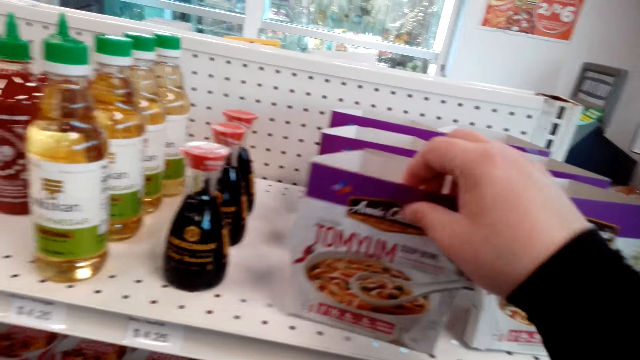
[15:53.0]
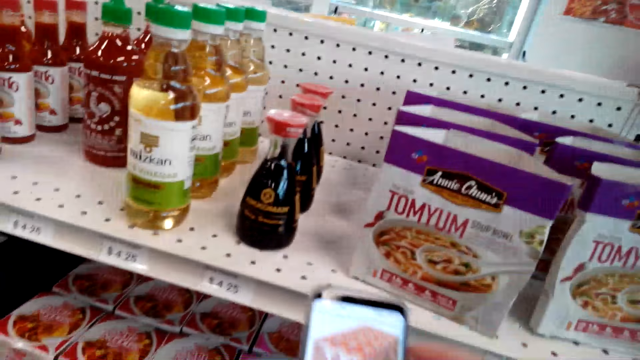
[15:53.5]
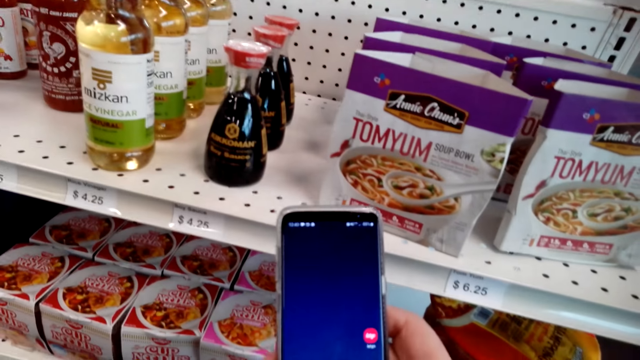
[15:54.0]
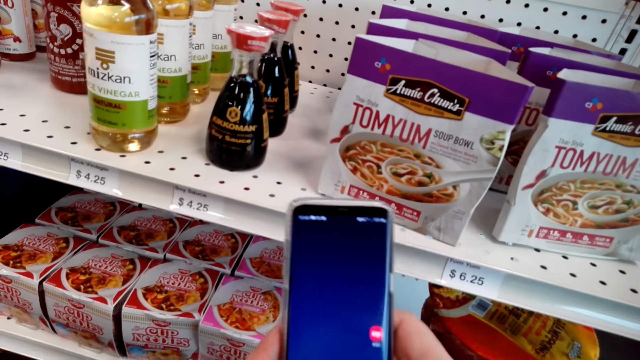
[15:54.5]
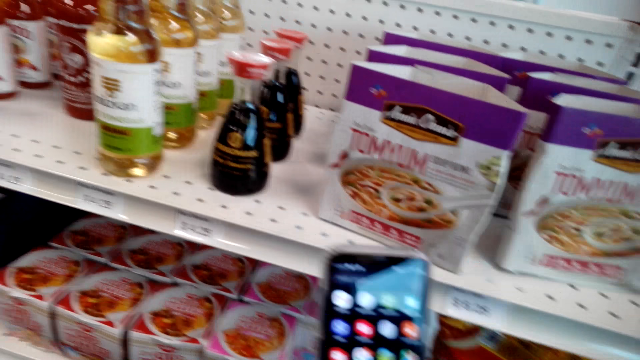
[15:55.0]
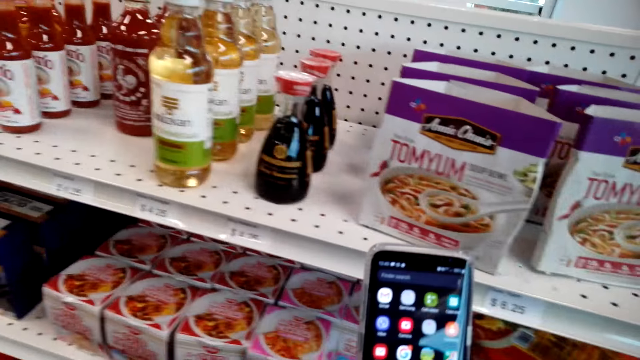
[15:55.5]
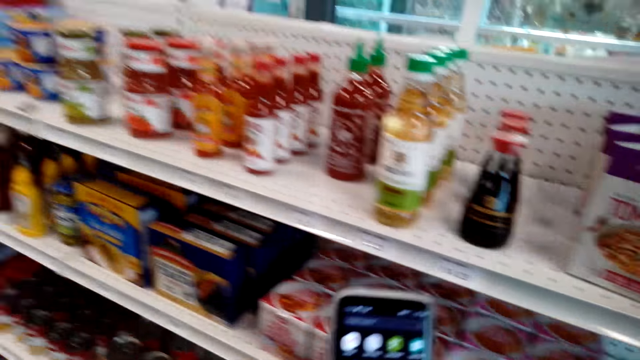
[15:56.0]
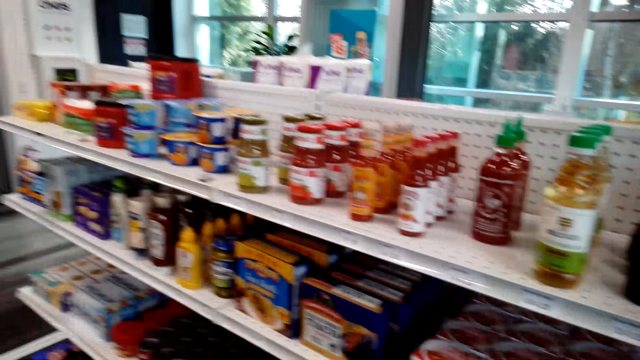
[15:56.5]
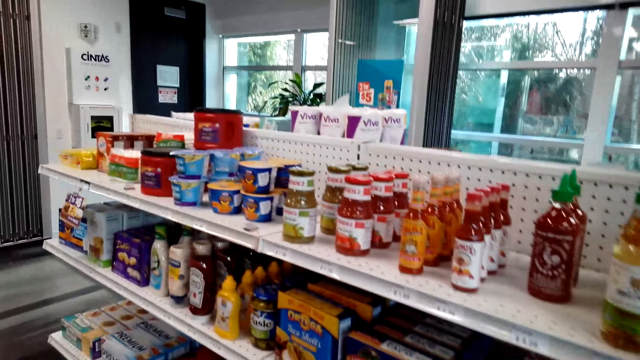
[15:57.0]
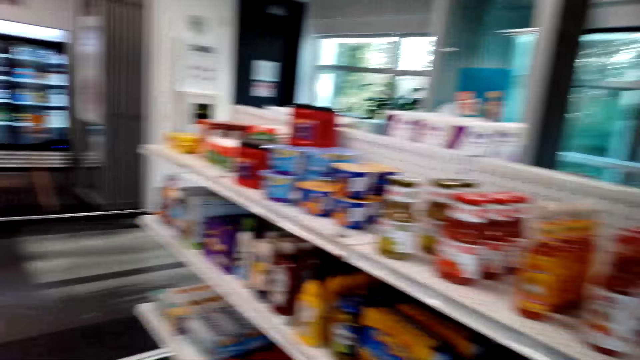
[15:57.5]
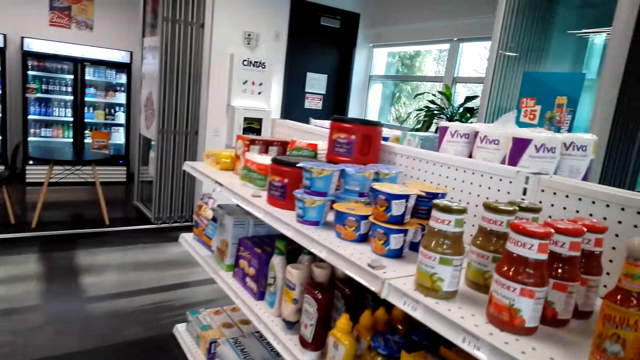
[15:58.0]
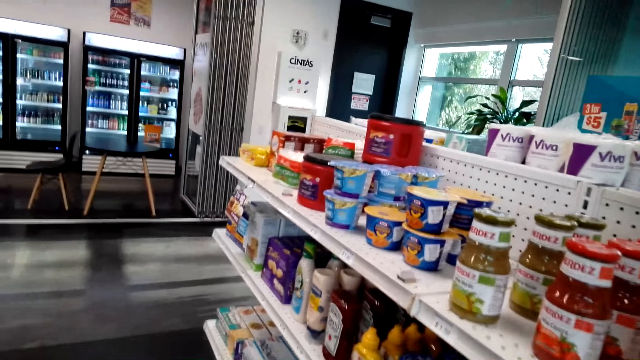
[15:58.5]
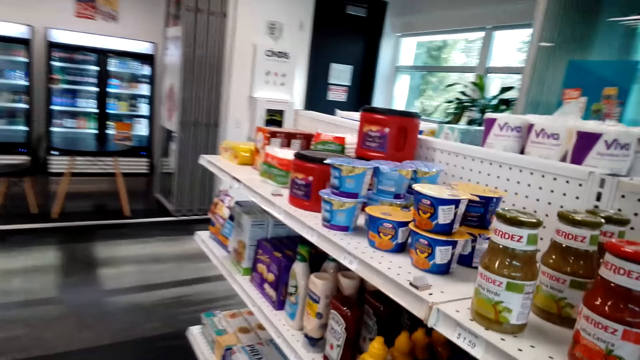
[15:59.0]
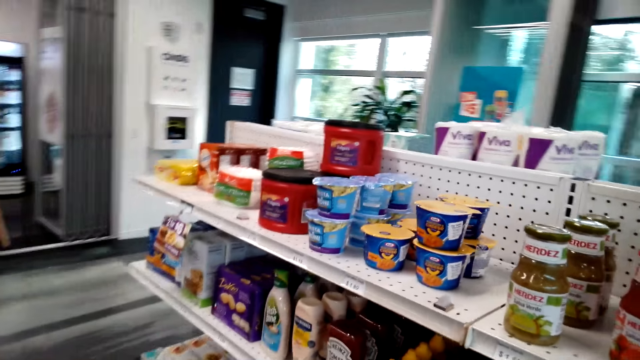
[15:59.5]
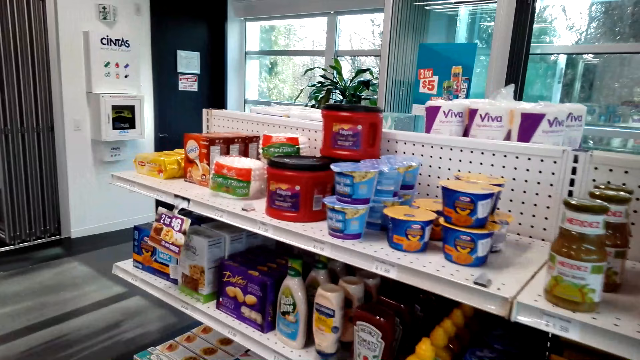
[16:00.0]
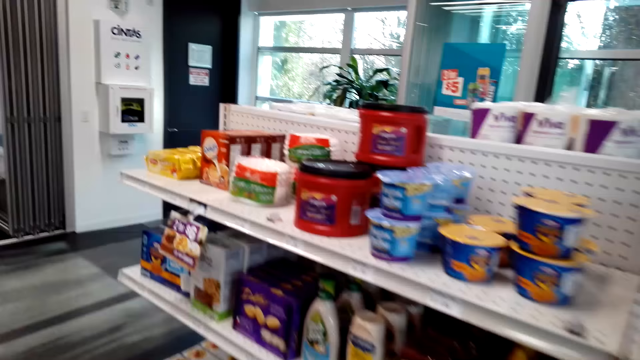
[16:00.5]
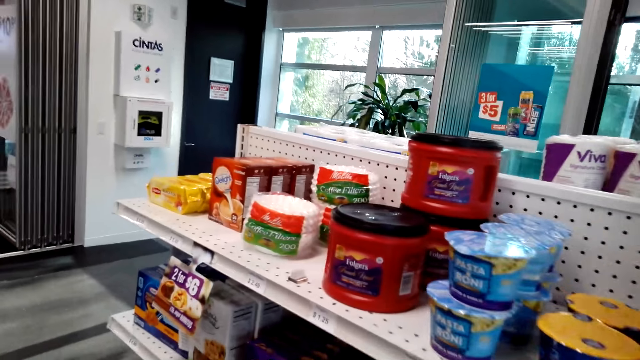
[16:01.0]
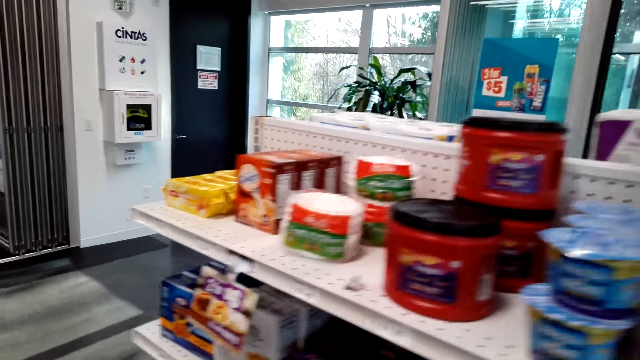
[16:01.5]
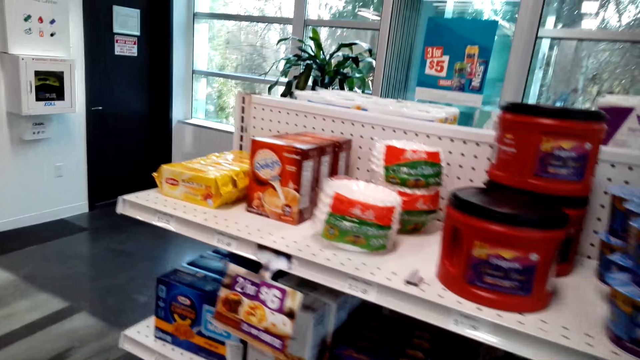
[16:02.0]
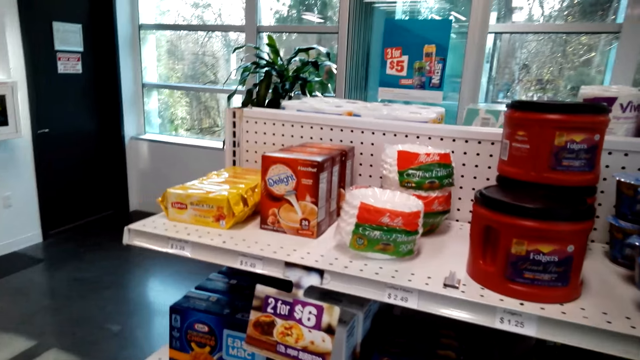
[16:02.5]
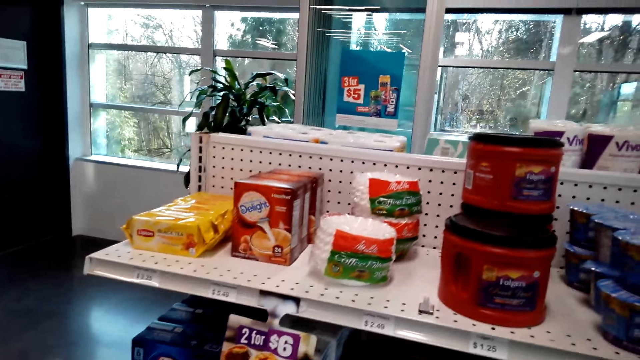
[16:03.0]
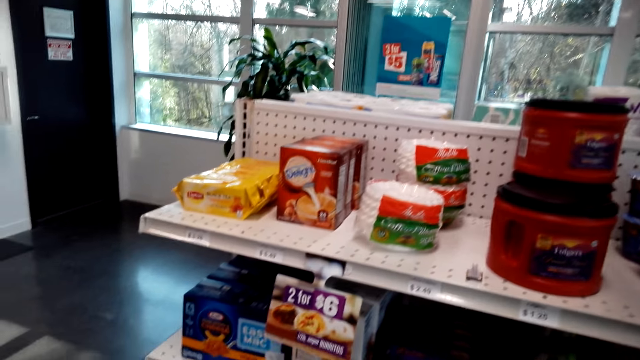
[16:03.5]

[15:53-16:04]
The camera wearer puts something in the shelf. They scroll through the phone. They walk around.

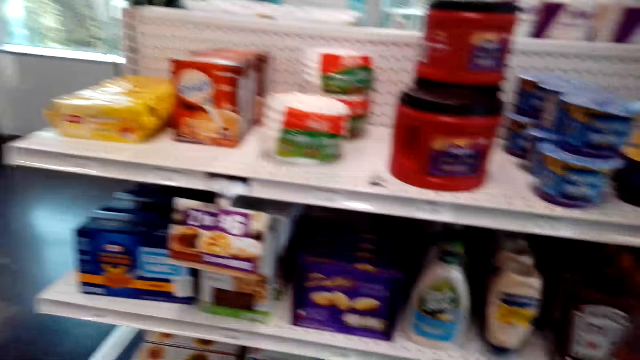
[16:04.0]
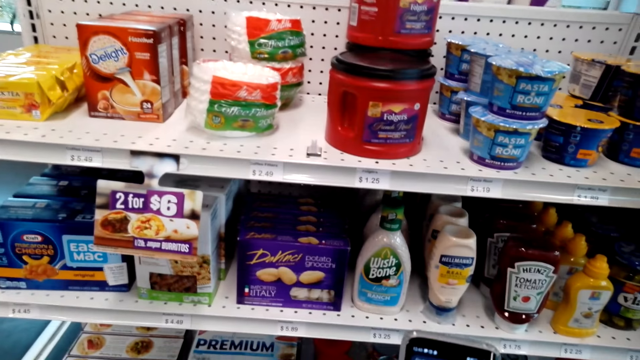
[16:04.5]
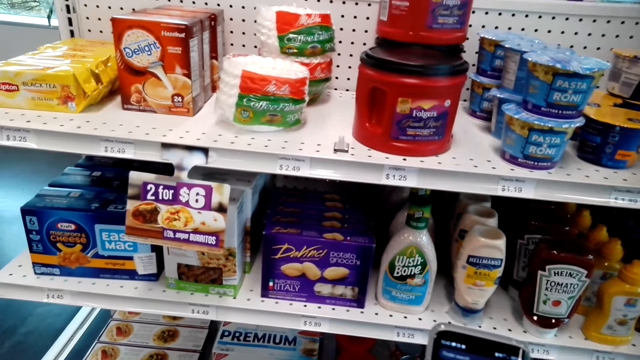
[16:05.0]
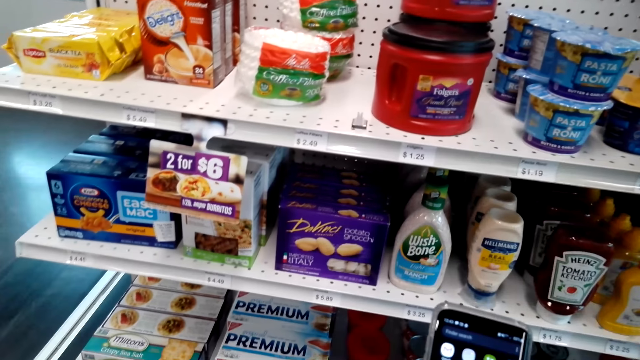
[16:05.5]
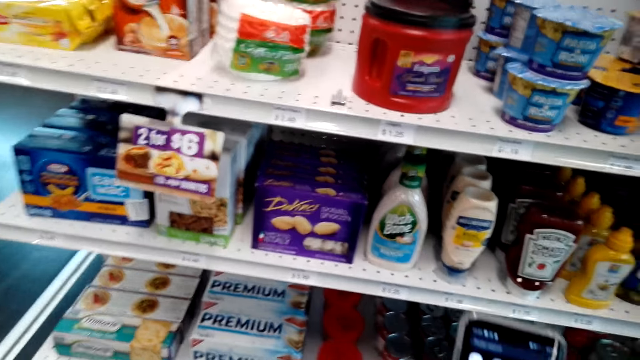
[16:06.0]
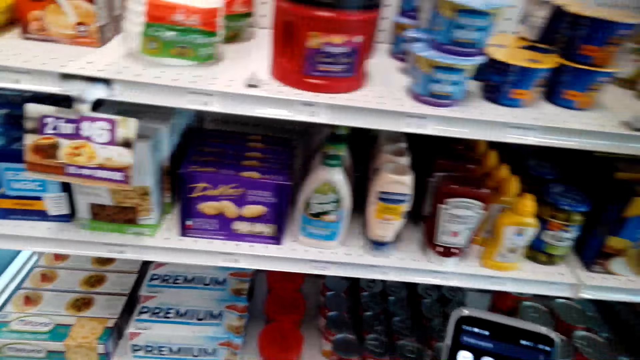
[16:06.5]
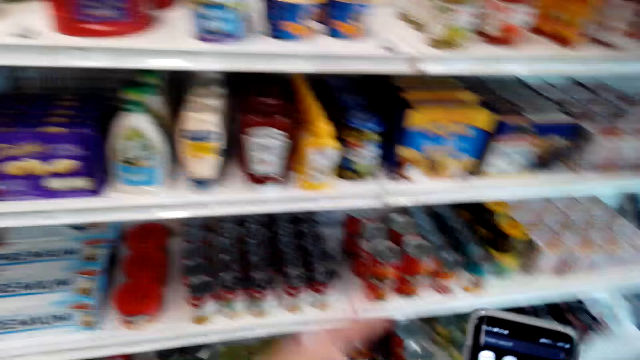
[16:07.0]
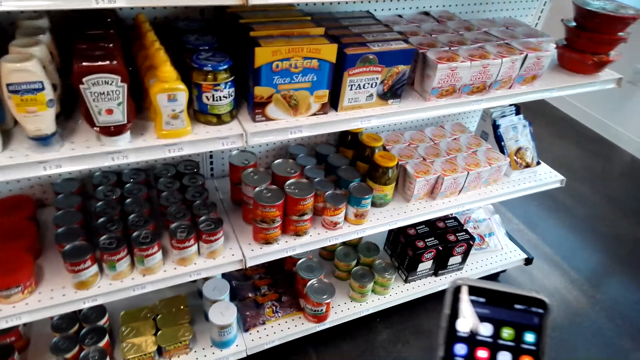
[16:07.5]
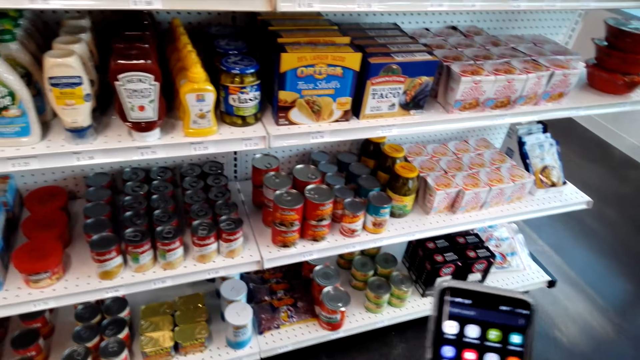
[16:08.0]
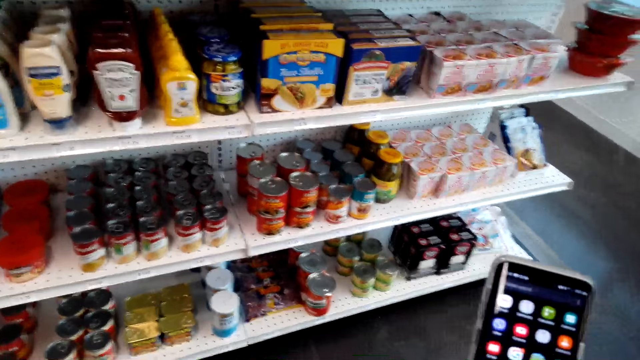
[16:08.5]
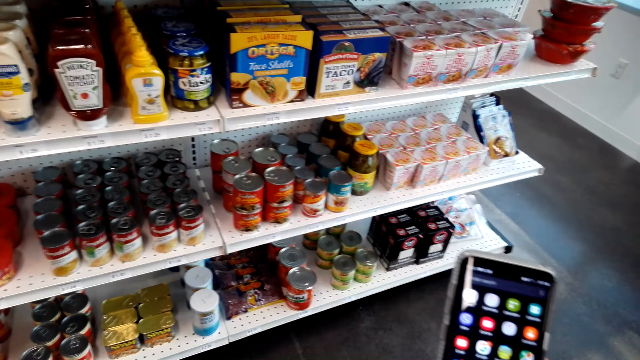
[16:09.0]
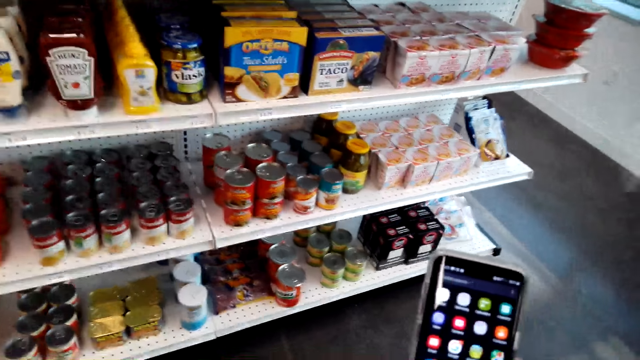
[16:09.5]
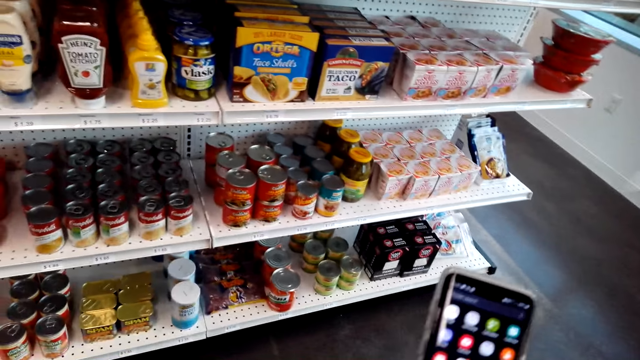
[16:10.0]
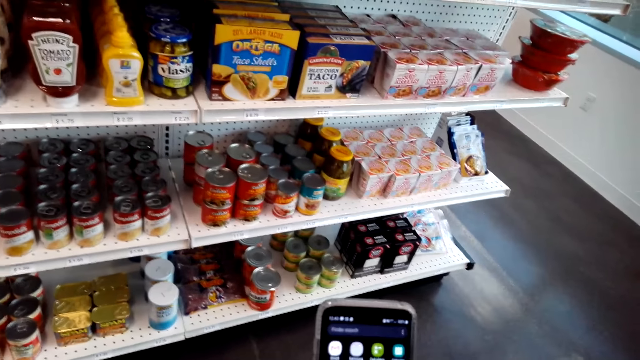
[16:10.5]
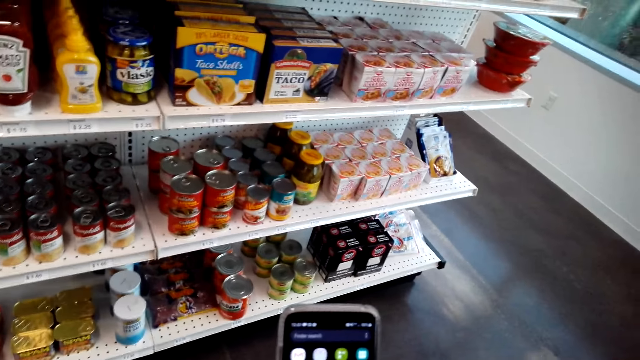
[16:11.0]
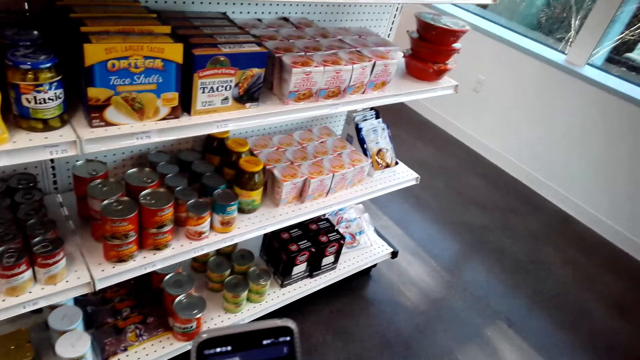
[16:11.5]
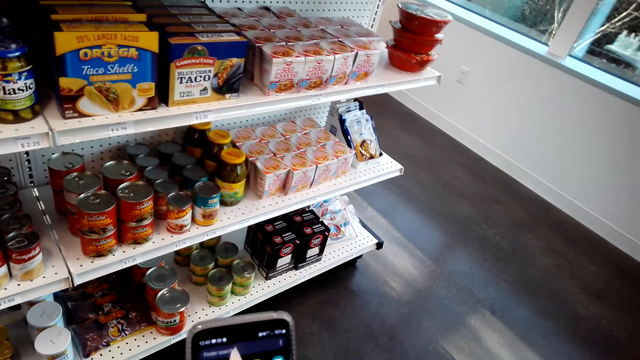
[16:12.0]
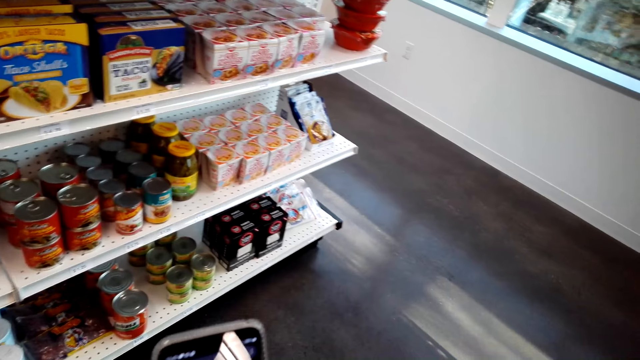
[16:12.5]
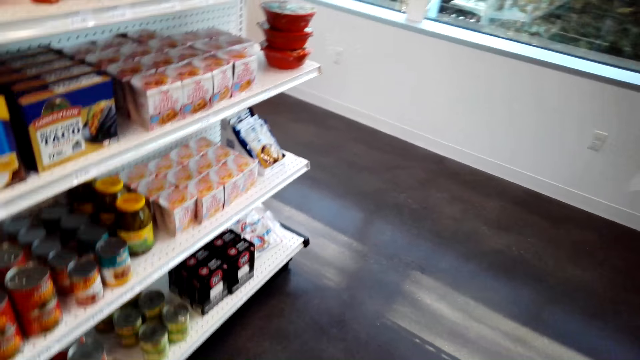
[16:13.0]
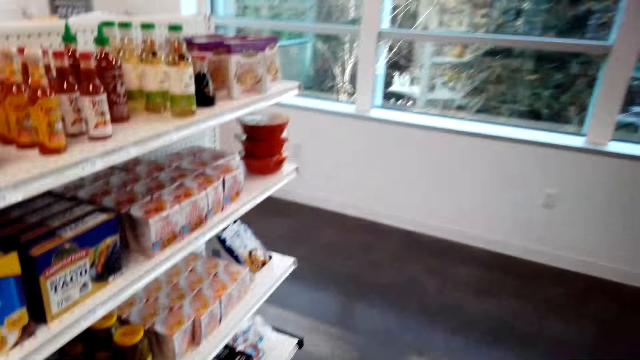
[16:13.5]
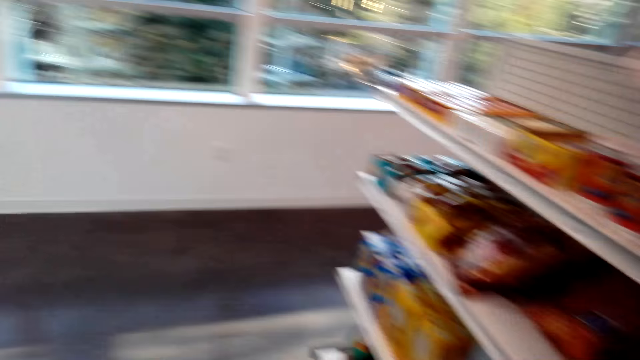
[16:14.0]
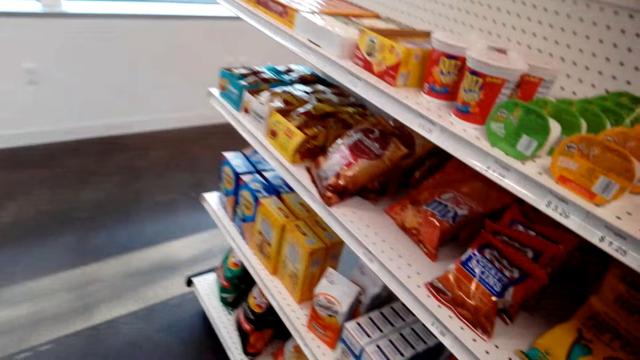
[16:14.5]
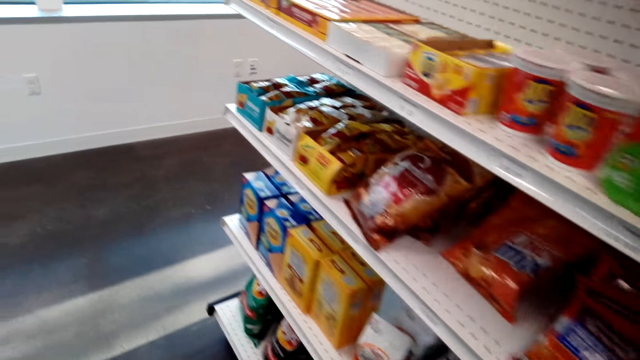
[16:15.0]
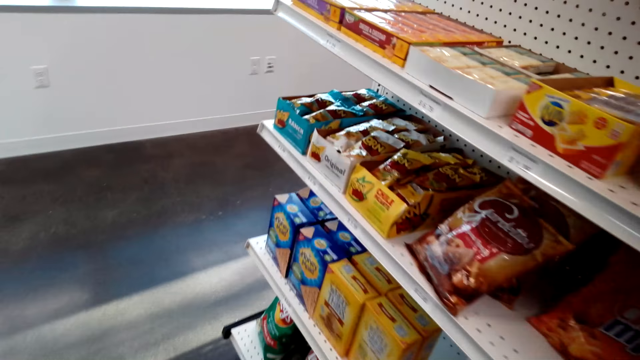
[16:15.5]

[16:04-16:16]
The camera wearer scrolls through the phone. They look around.
